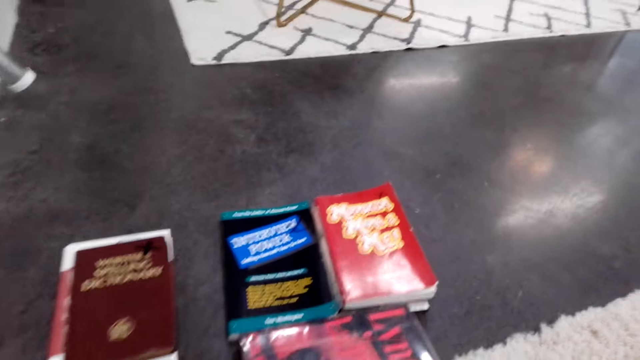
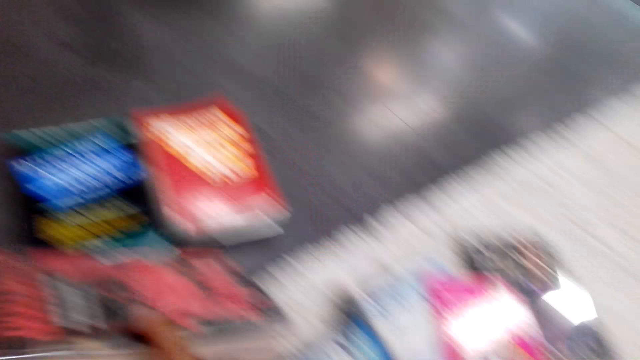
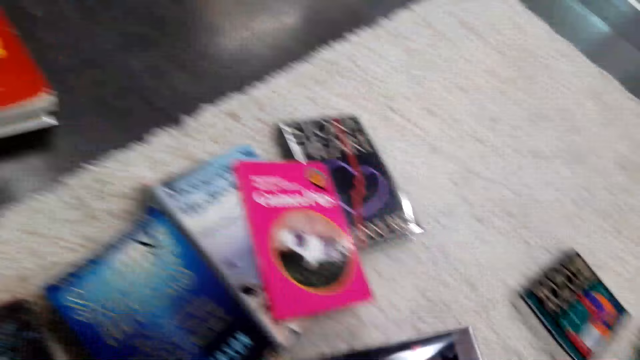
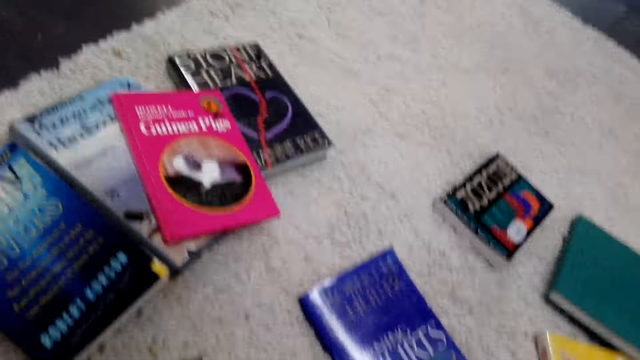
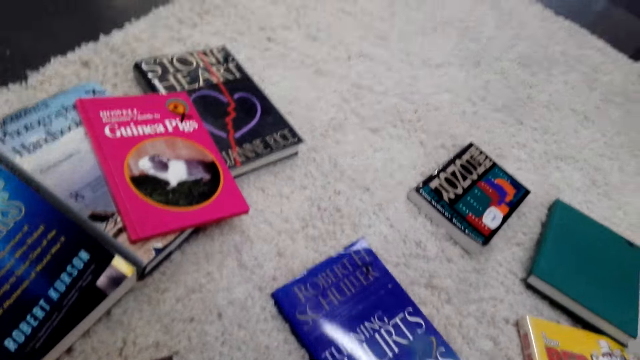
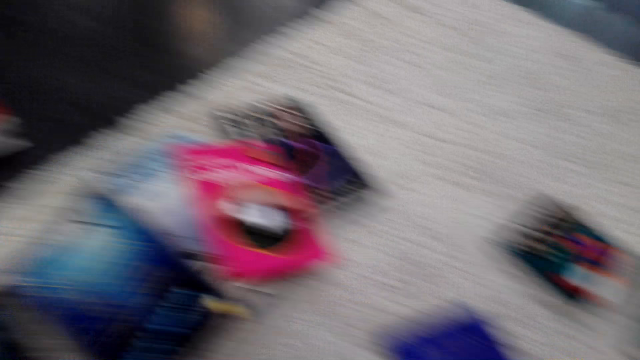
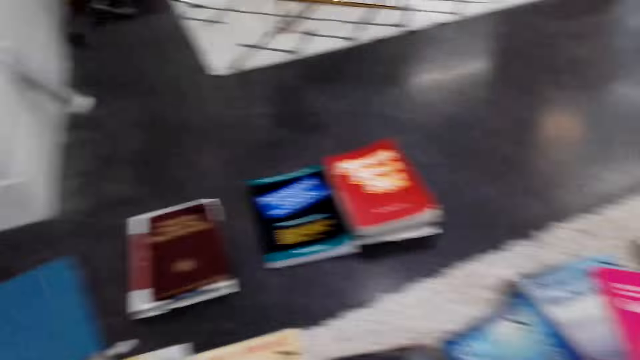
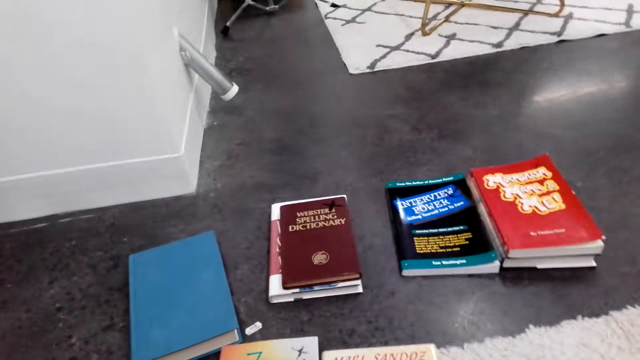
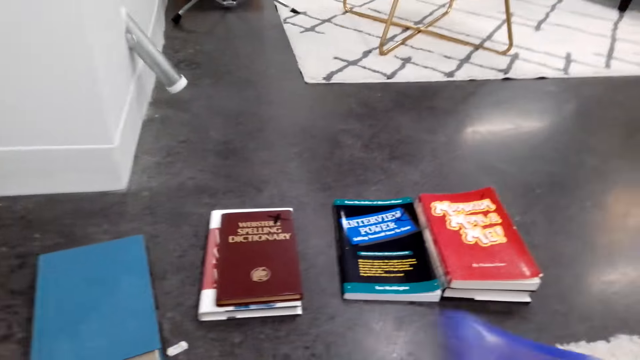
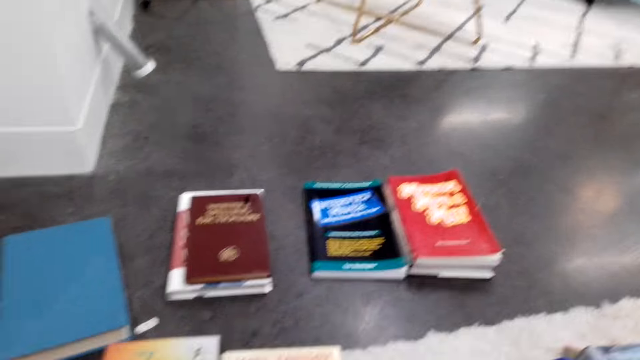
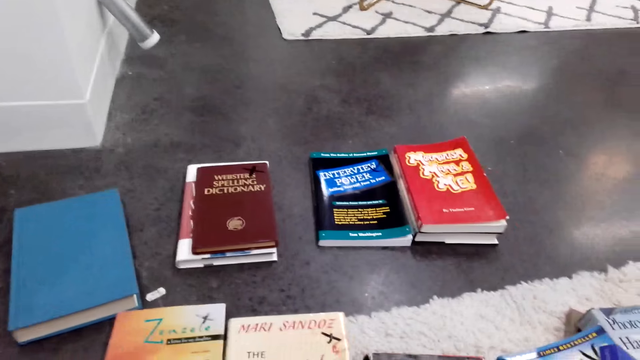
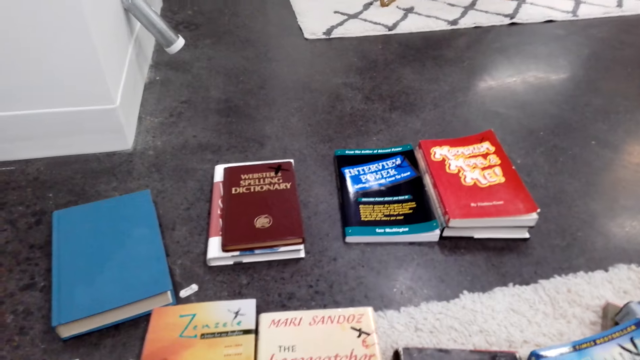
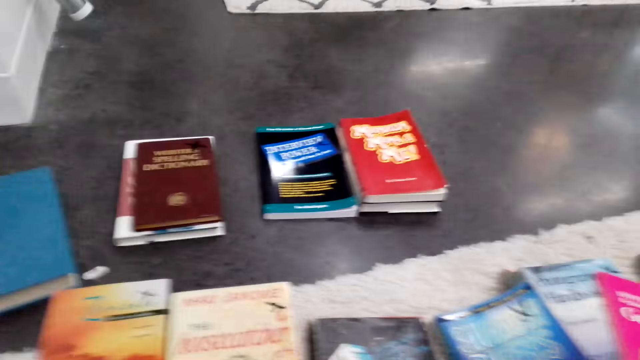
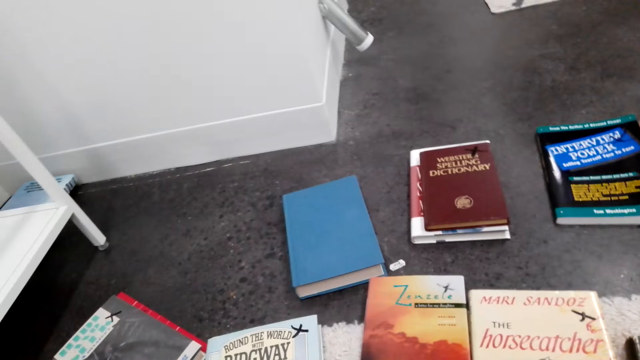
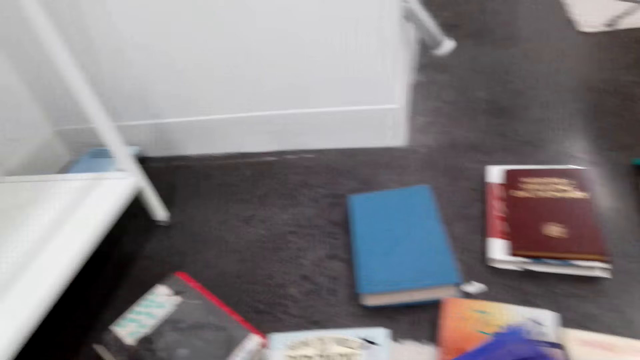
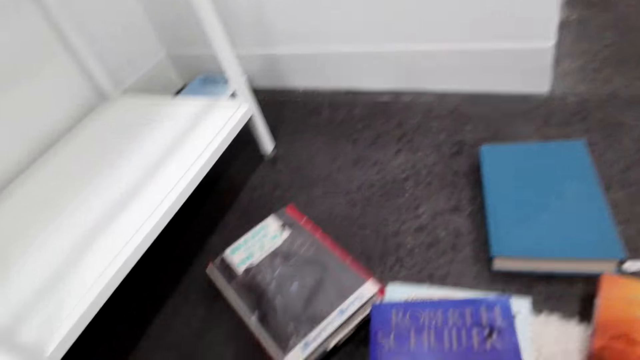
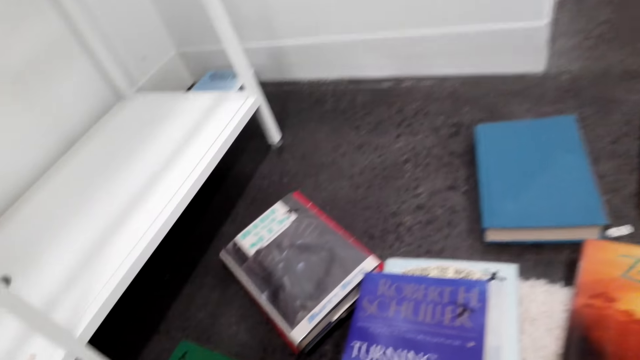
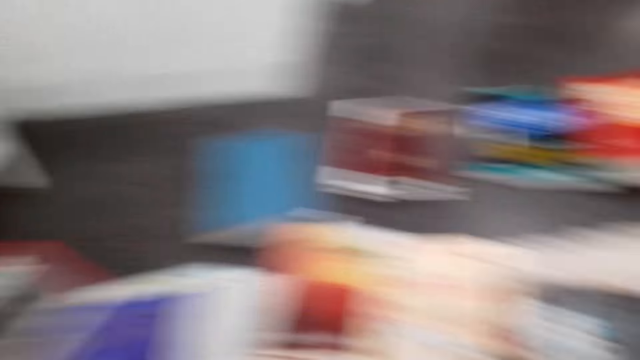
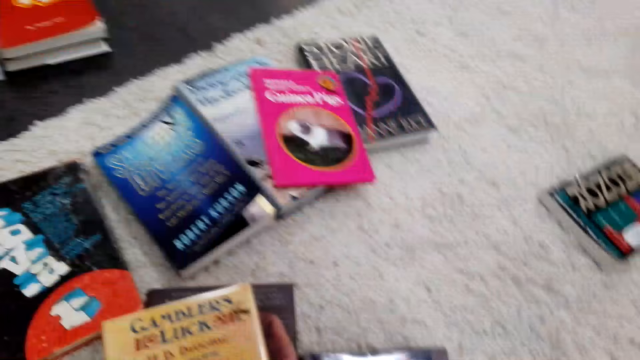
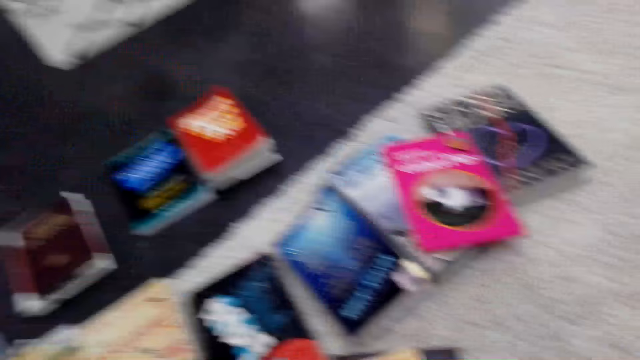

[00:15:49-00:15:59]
The camera wearer picks up another book. They pick up another book again. They look at books on the floor. They place a book on top of another. They scout for particular books on the floor.

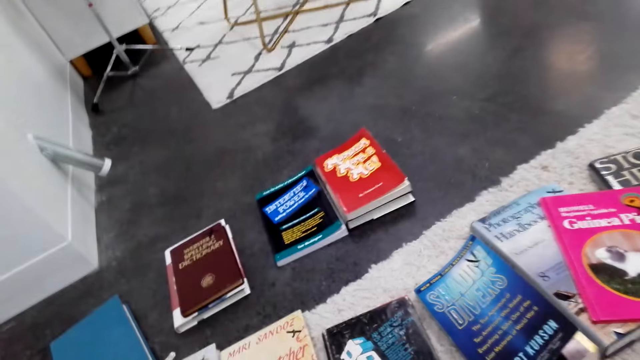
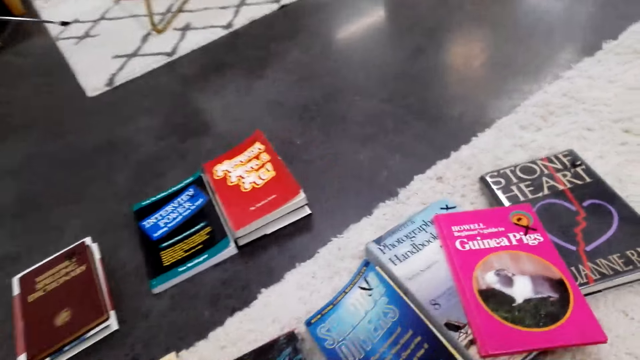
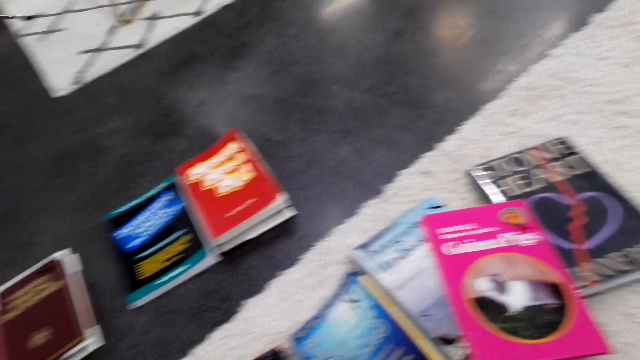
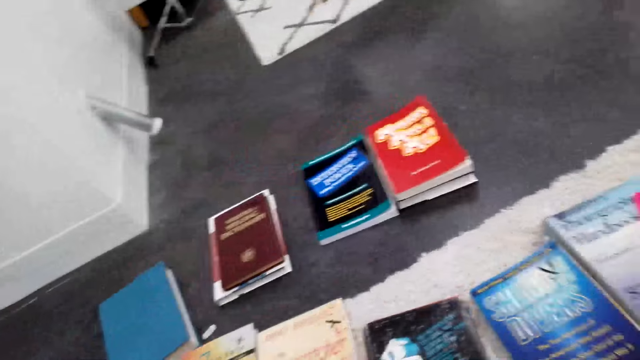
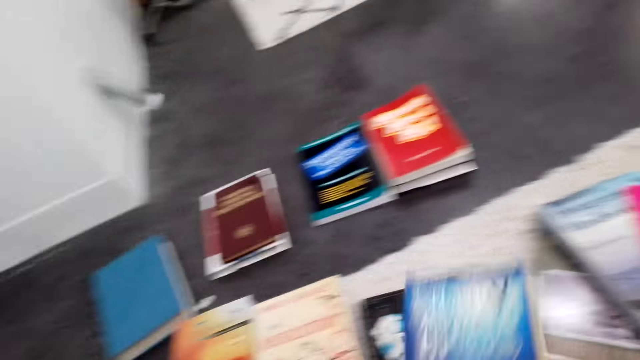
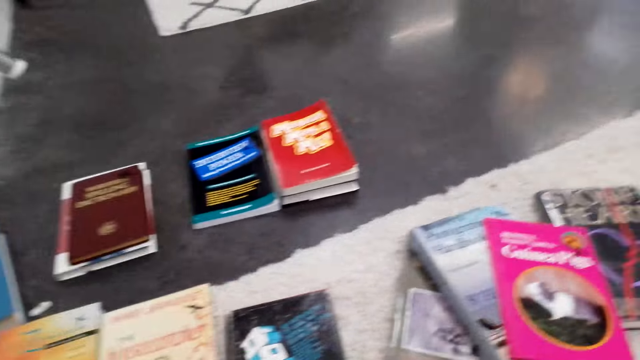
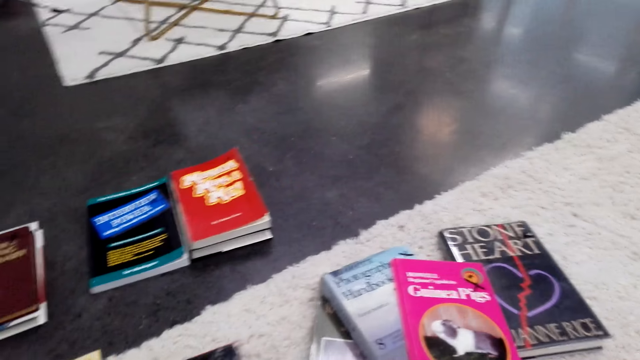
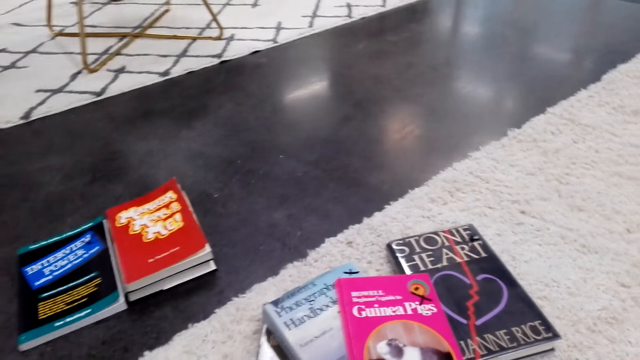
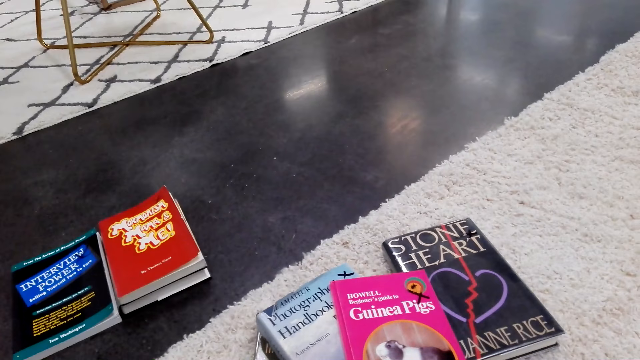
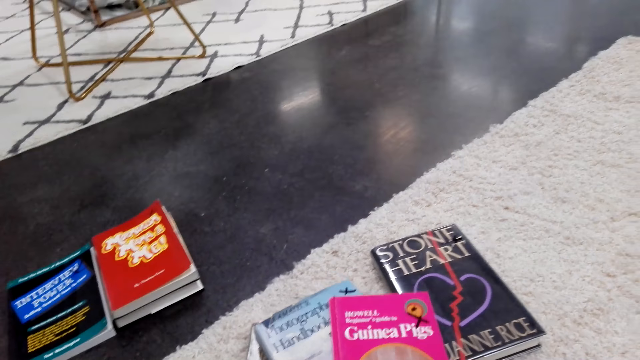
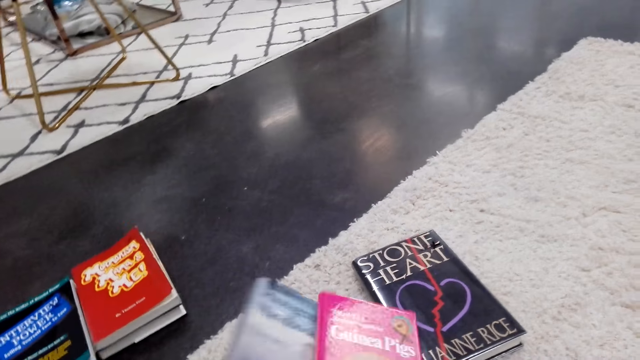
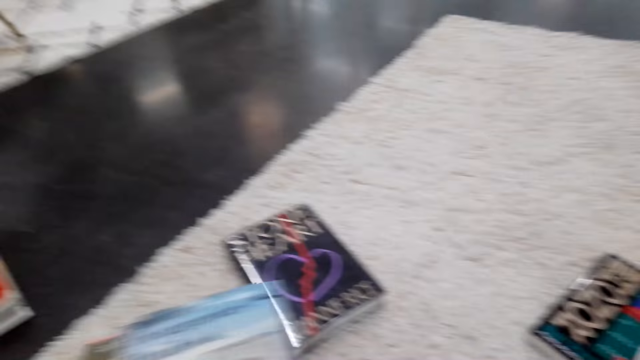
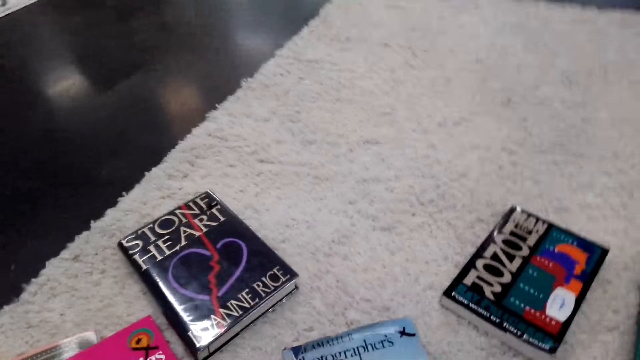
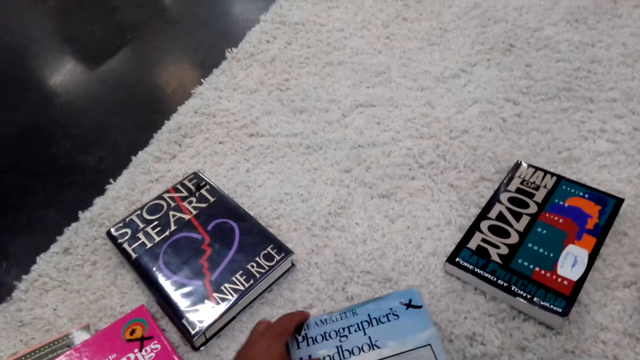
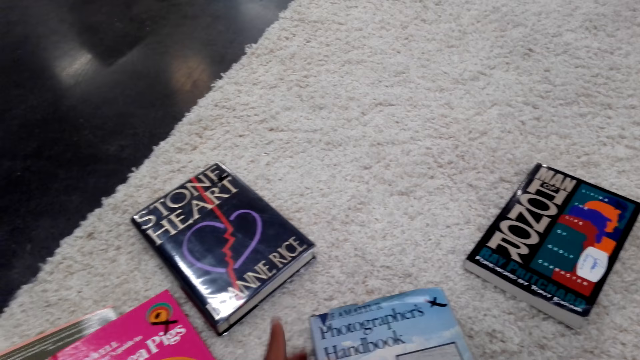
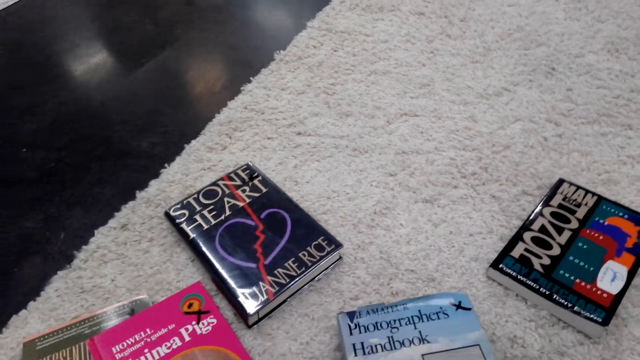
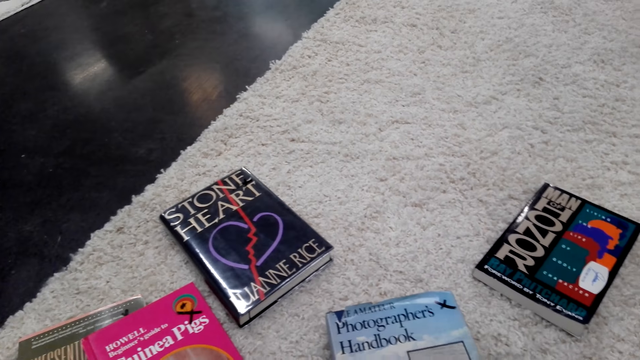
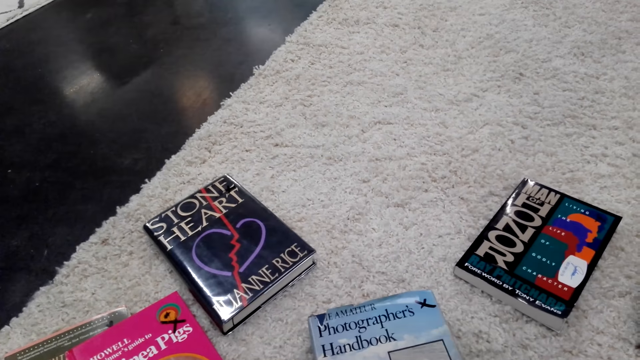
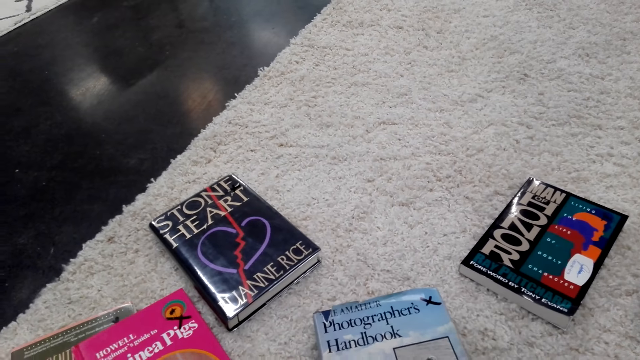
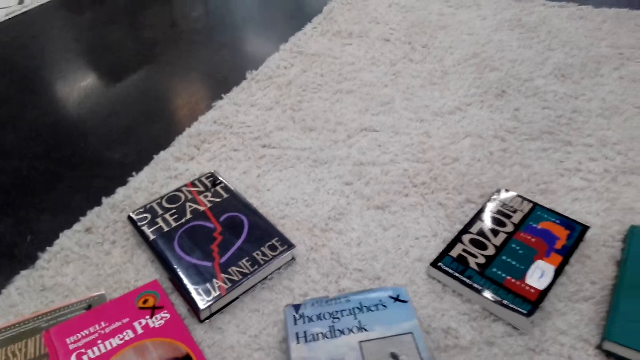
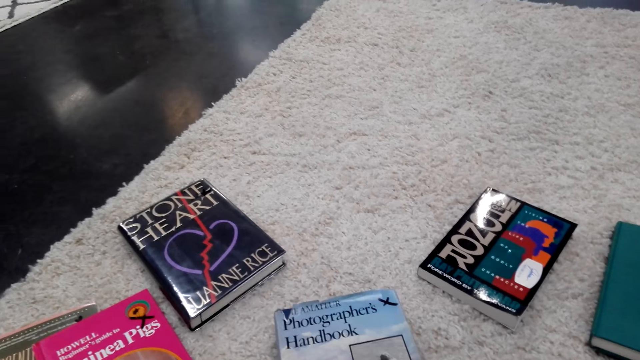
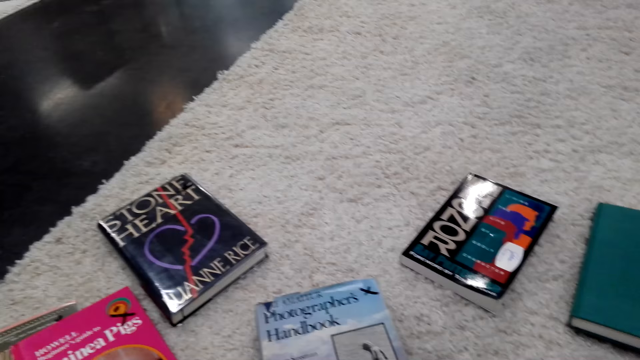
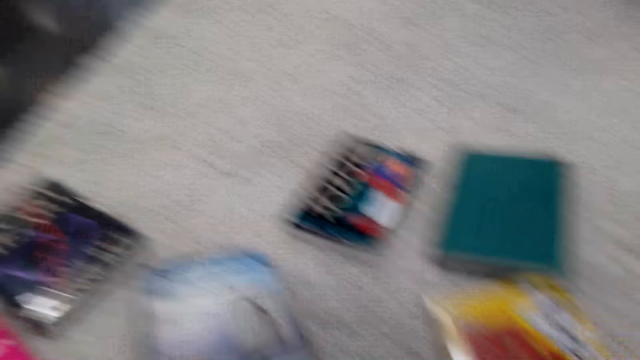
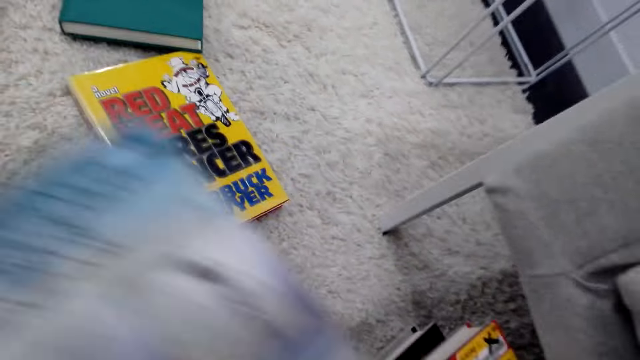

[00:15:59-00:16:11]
The camera wearer picks up another book. They pick up another book again. They put the book down. They pick up the book again.
